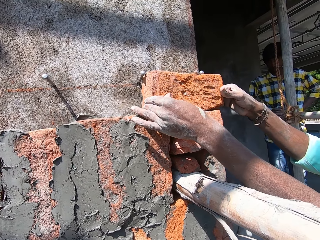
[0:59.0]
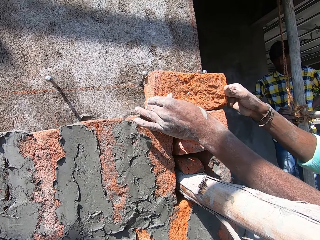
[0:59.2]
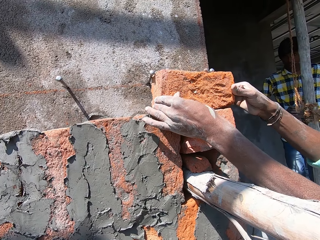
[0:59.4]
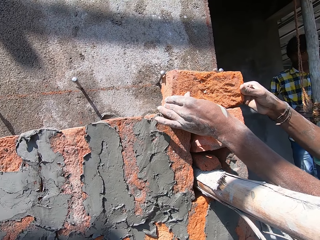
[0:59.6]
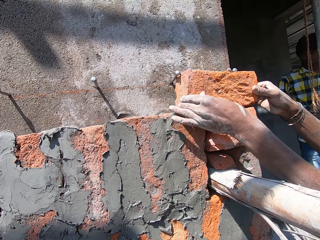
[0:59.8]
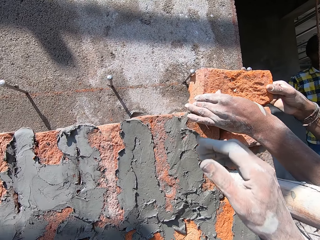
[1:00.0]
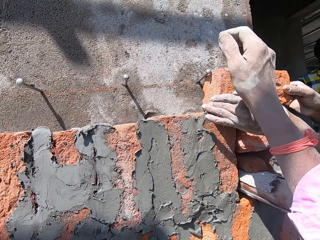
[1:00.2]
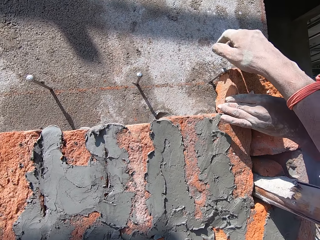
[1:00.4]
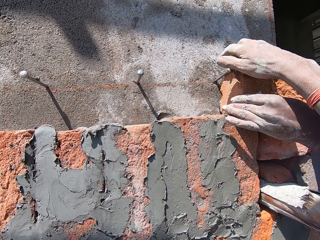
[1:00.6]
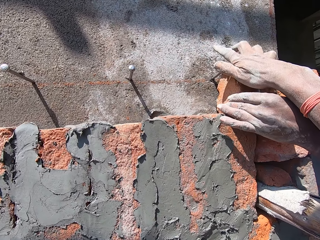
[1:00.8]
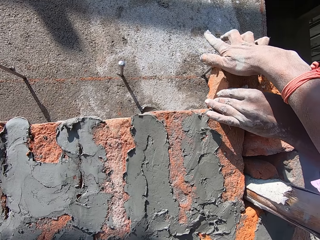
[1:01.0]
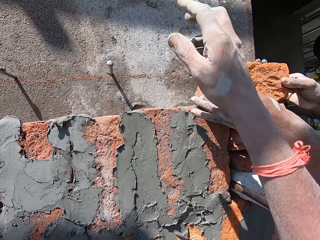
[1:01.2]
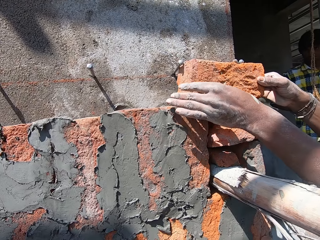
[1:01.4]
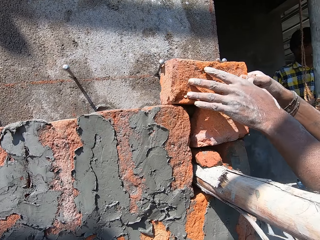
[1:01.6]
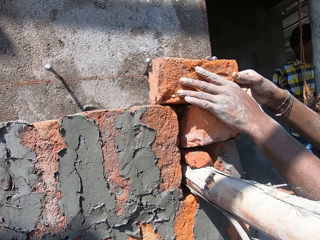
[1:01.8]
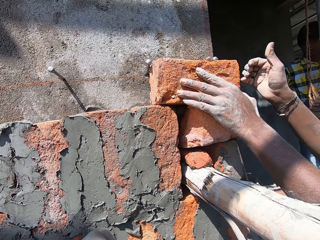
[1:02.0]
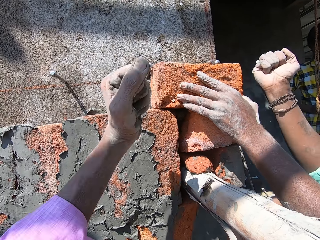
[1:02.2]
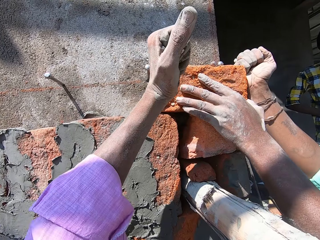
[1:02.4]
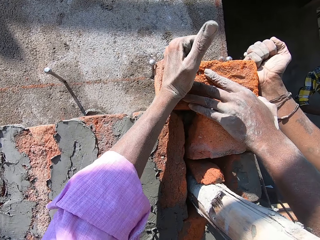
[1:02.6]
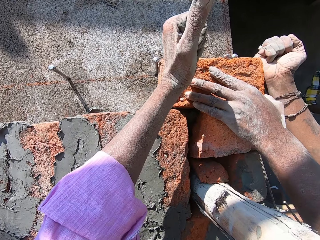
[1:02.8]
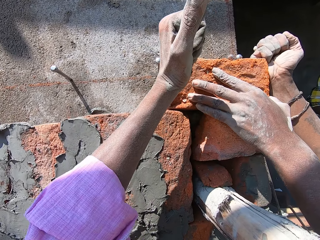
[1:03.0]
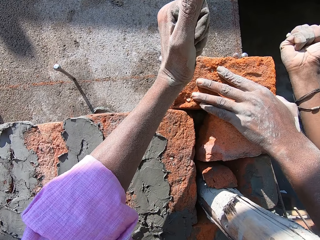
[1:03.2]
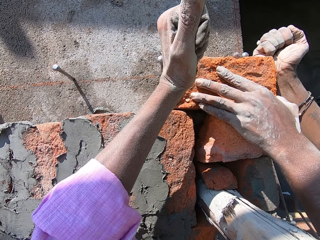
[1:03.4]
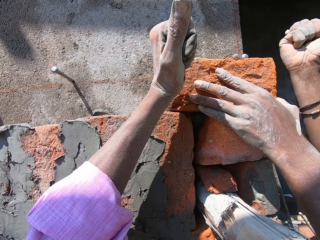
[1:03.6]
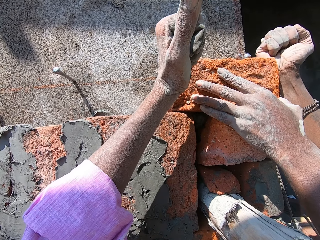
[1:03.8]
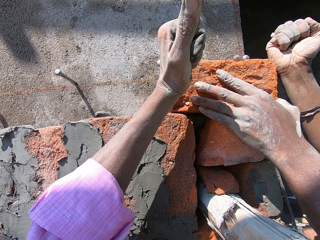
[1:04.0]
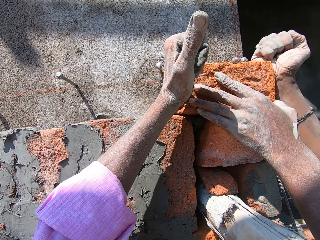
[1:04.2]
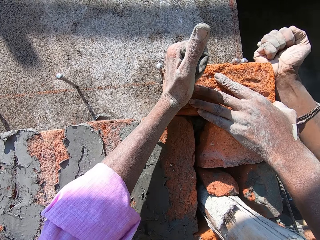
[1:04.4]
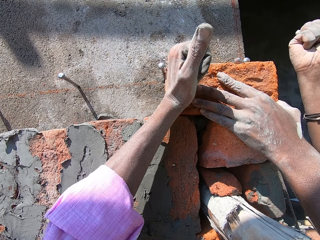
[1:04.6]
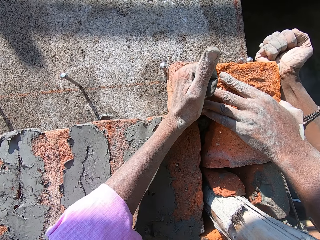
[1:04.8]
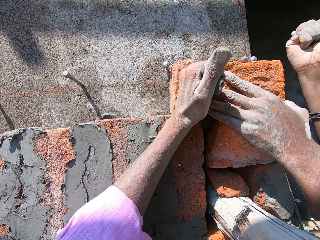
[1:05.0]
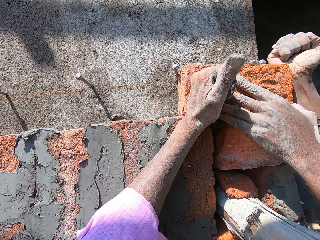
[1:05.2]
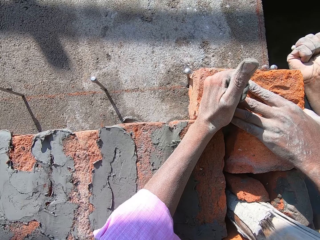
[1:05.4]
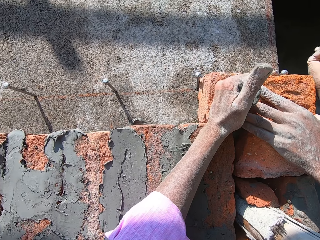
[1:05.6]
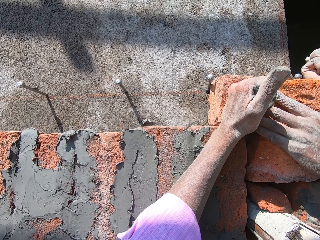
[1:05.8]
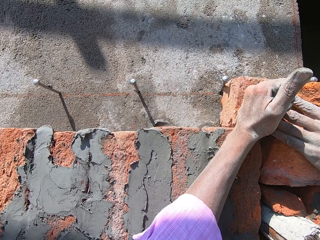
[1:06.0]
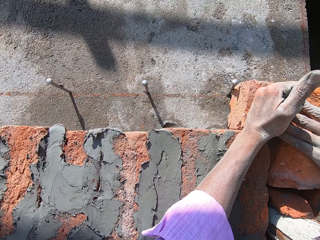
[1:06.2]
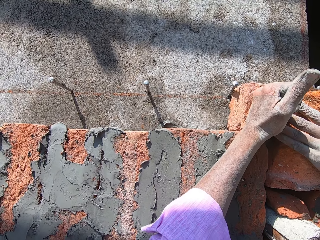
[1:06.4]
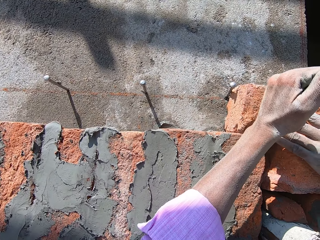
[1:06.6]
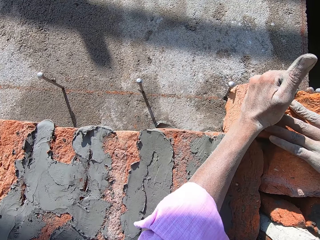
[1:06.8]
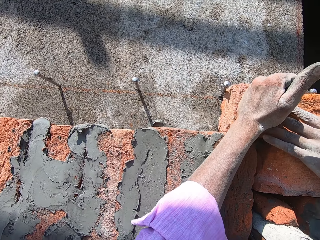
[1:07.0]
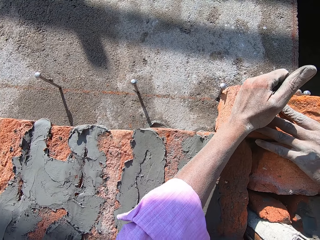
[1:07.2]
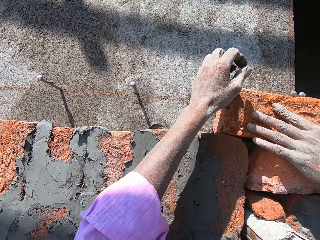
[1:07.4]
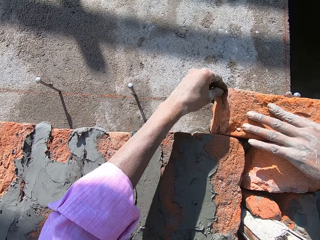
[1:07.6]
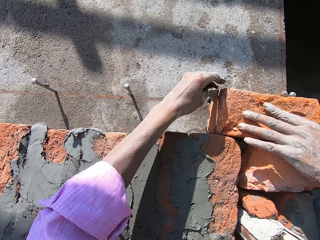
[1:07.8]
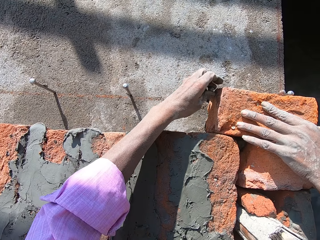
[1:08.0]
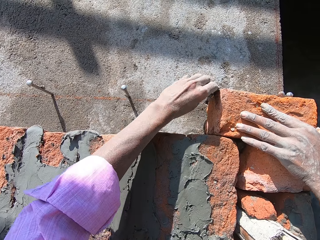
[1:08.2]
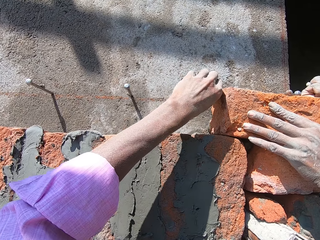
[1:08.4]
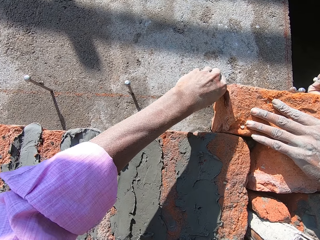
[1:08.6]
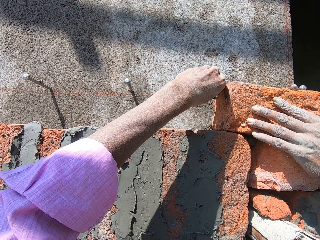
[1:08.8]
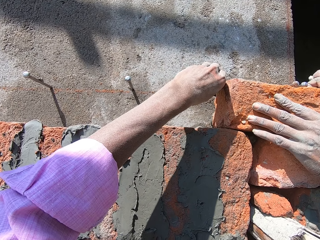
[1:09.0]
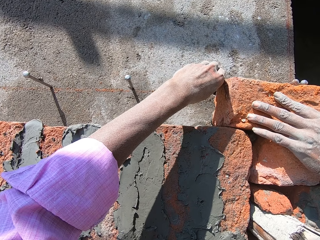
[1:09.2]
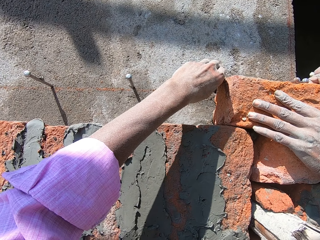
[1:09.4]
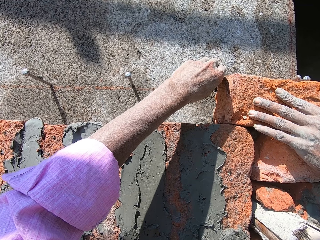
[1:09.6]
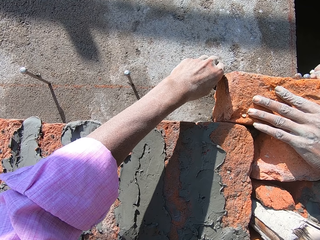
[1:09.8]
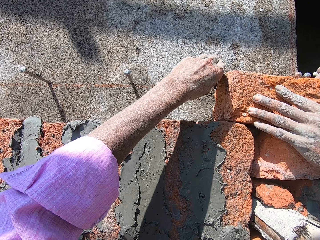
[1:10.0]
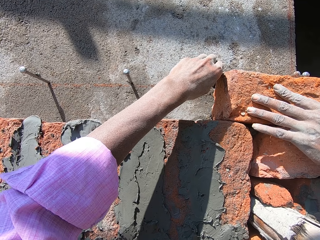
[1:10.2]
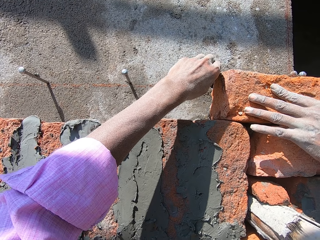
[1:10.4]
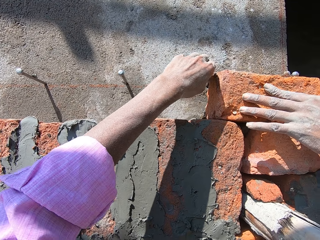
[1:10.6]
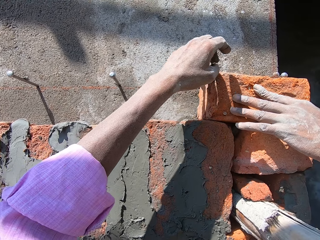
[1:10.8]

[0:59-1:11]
The camera wearer adjusts the fabric with a hand and puts their right hand on a brick. A man adjusts the fabric with a hand. The camera wearer adjusts the fabric with a hand again. They hit the brick with their left fist. The man adjusts the fabric with a hand again. The camera wearer puts a hand on the fabric. The man adjusts the fabric with a hand again. The camera wearer adjusts the fabric with a hand again and holds the nail. The man adjusts the fabric with a hand again.

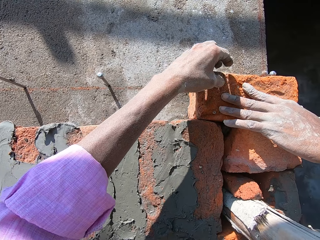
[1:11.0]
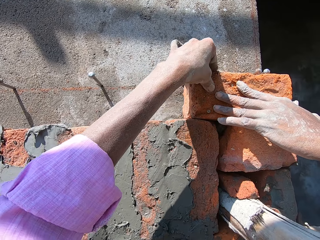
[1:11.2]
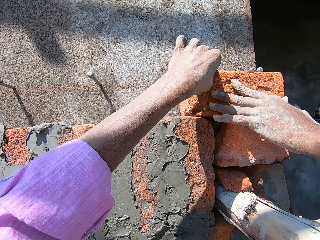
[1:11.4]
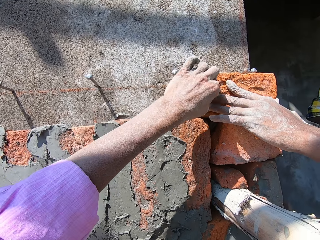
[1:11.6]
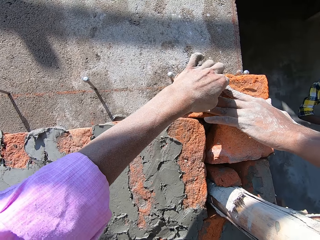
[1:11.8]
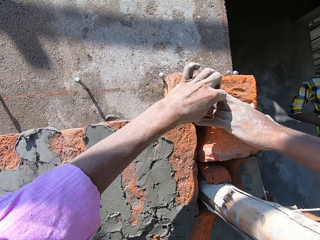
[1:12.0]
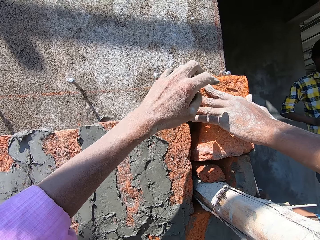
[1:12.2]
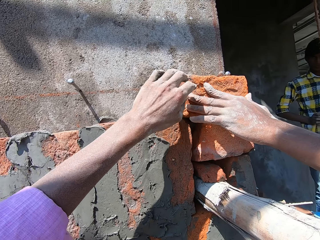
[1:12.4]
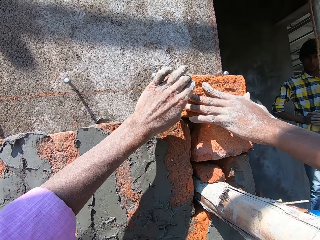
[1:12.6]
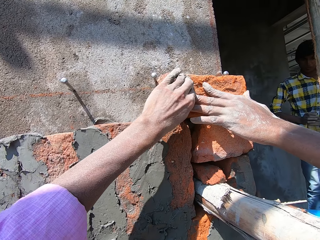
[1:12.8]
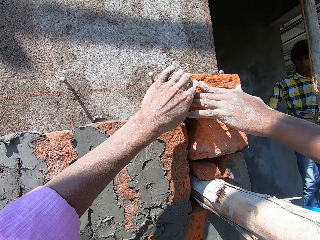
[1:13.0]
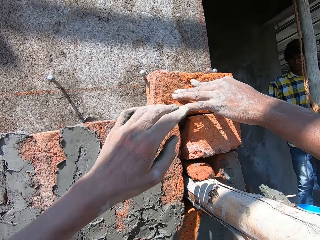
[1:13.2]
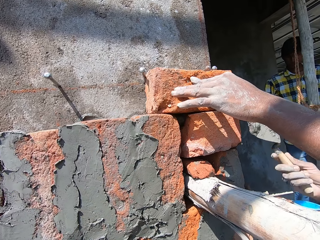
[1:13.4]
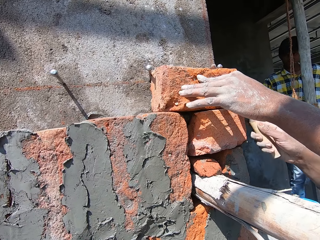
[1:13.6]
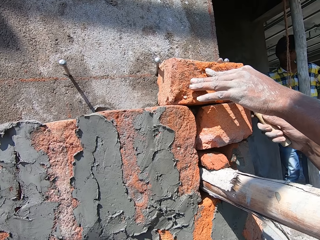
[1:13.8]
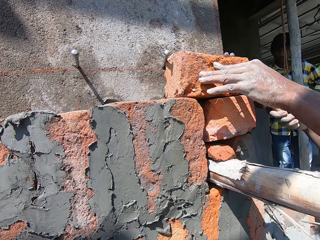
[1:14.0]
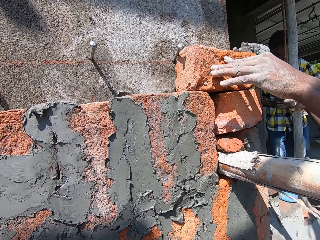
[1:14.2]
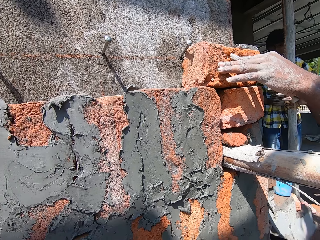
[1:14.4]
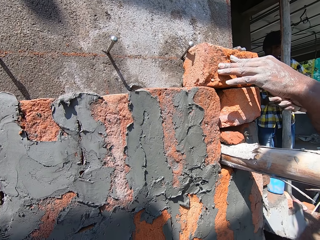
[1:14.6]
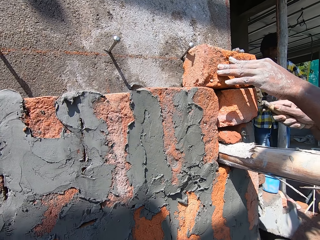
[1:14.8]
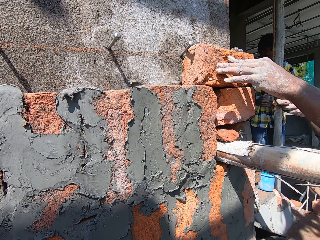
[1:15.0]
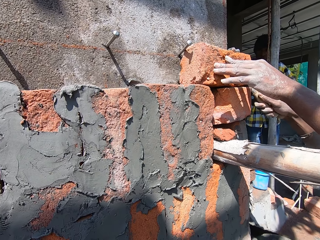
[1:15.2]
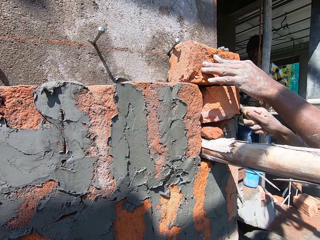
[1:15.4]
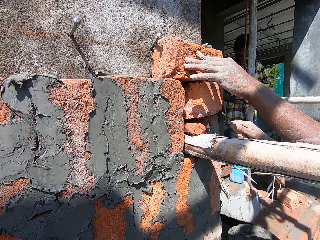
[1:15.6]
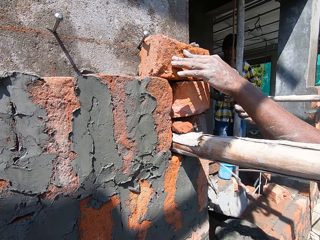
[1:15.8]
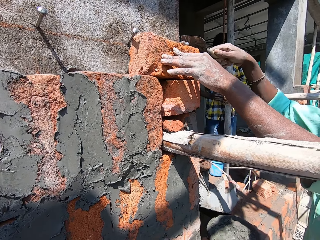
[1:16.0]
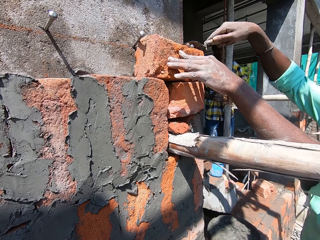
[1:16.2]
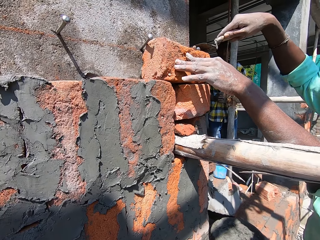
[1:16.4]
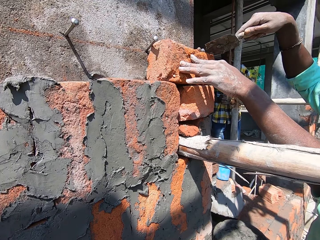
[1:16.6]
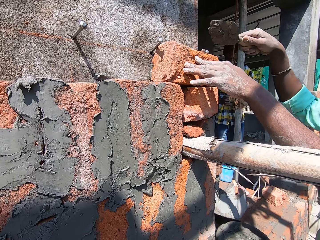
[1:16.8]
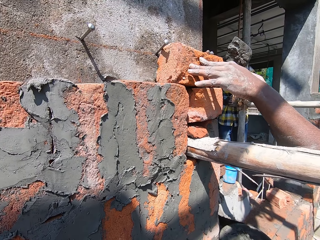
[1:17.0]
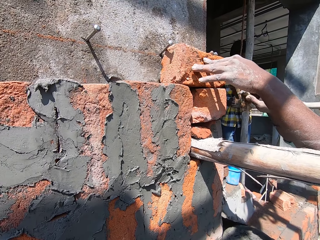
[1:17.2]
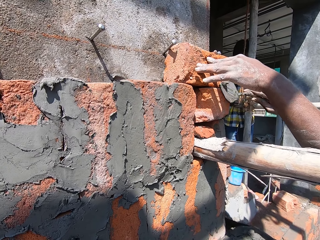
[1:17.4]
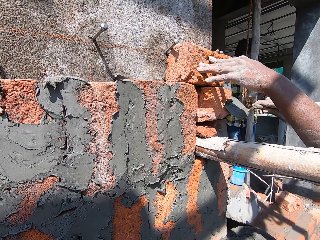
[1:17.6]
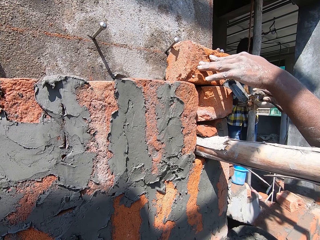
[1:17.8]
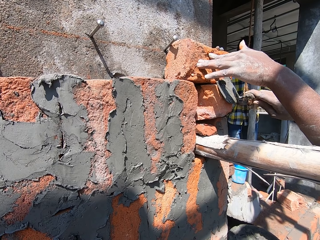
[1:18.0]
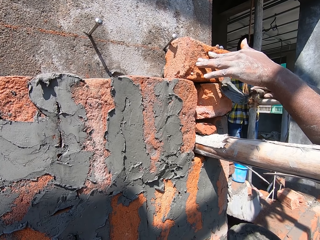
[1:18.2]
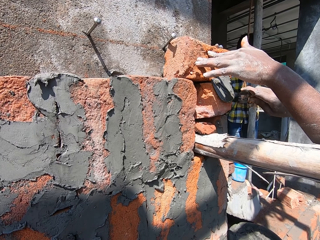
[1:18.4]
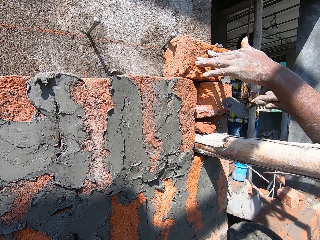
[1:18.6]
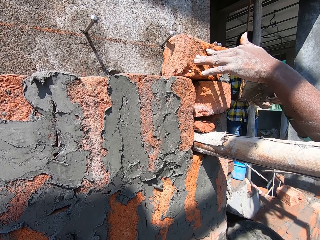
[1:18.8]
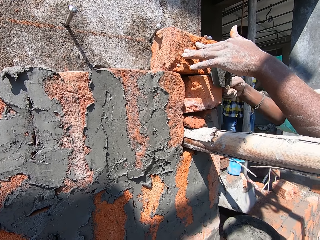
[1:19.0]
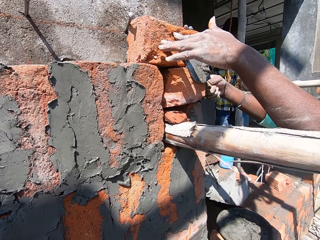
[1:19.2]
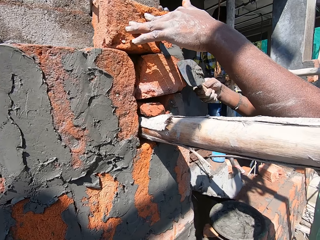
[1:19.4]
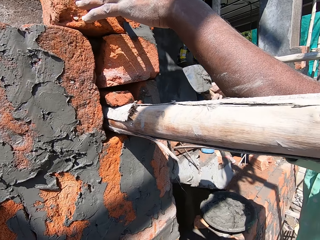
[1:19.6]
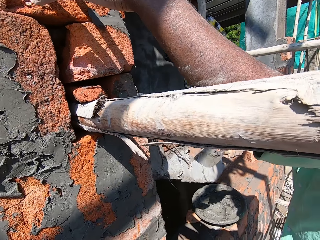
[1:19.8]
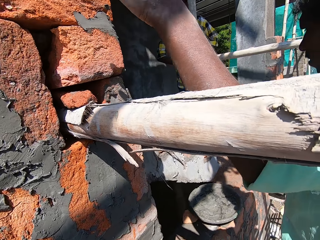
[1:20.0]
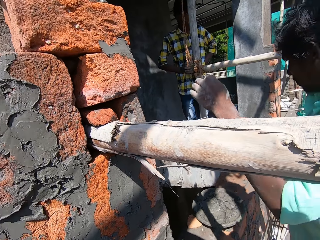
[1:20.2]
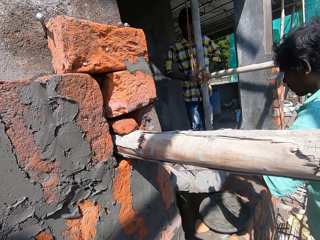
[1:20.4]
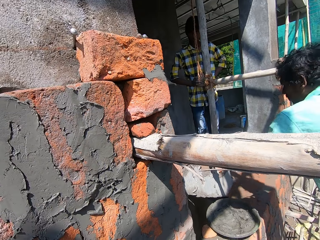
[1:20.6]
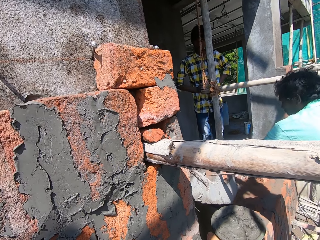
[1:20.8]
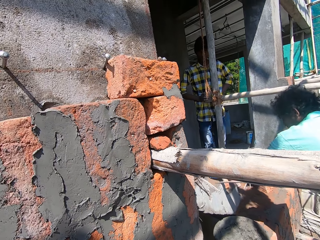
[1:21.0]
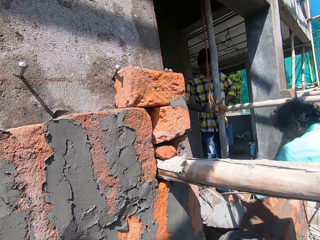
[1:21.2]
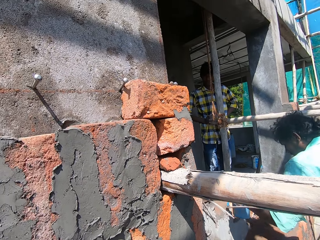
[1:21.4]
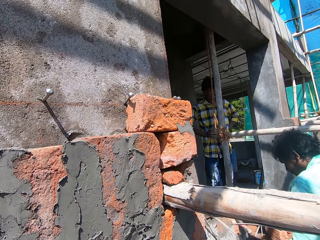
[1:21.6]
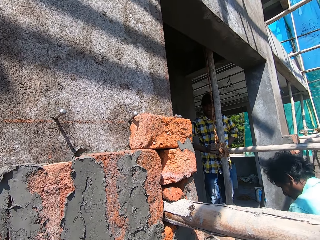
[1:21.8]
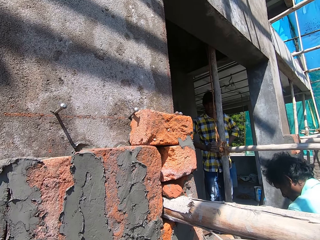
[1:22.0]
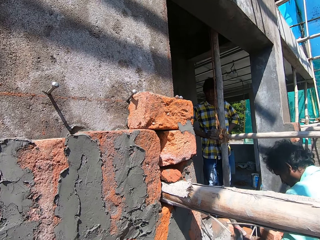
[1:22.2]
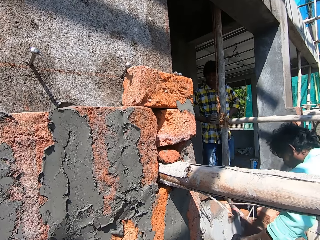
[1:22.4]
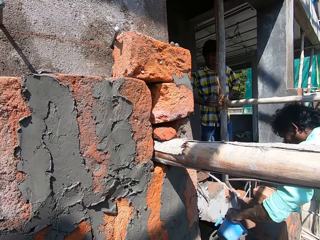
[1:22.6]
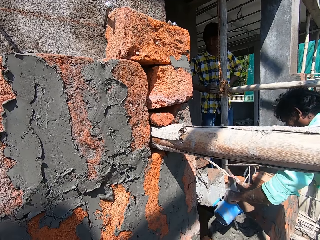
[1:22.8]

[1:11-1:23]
The camera wearer puts a hand on the fabric, touches a man, and talks to the man. They put a hand on the fabric again. The man attaches the cement to the fabric and picks up the bucket of water.
